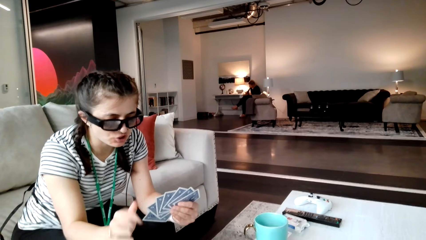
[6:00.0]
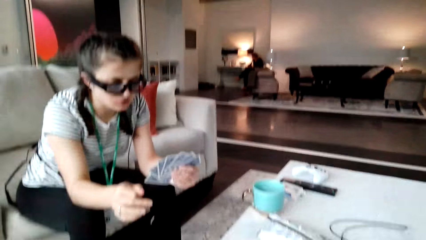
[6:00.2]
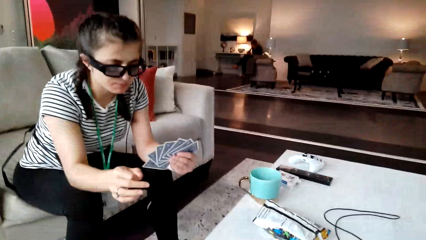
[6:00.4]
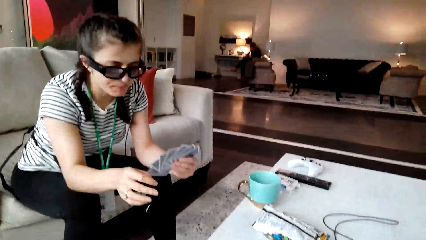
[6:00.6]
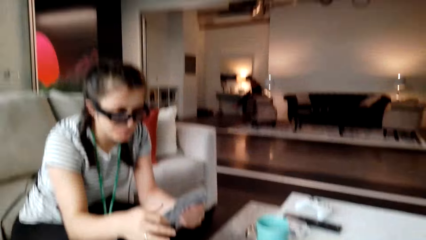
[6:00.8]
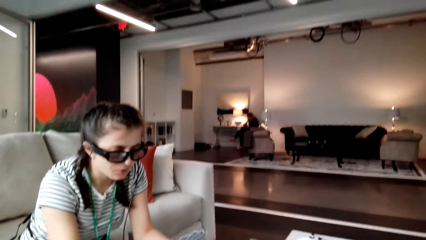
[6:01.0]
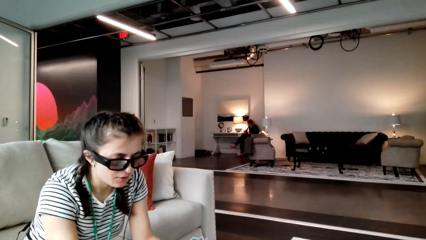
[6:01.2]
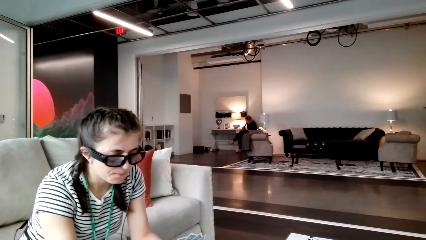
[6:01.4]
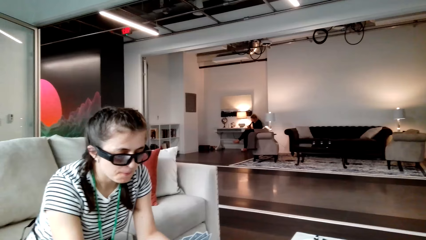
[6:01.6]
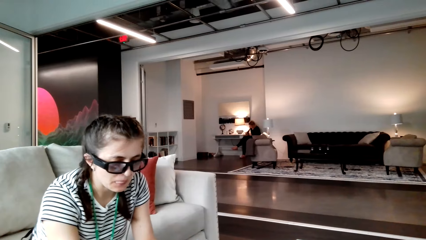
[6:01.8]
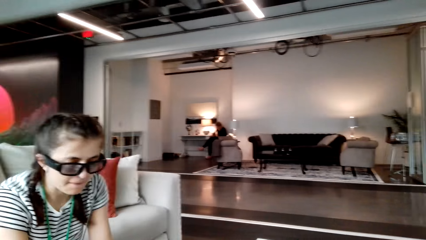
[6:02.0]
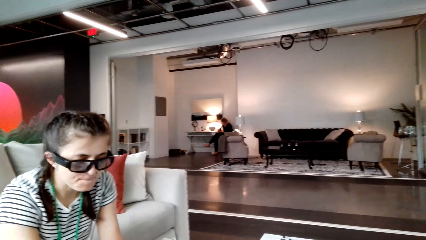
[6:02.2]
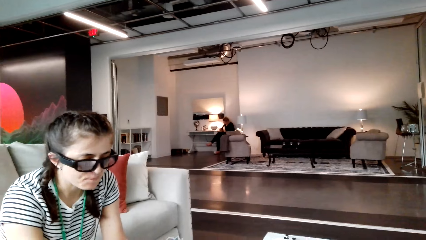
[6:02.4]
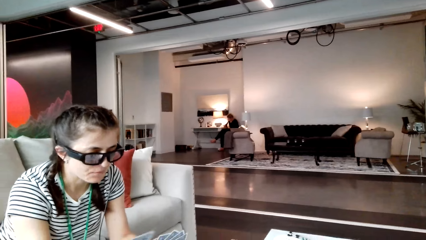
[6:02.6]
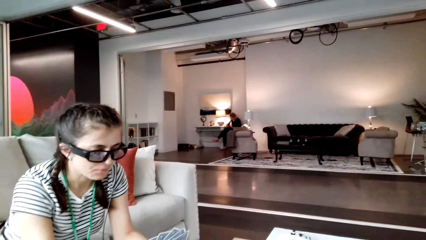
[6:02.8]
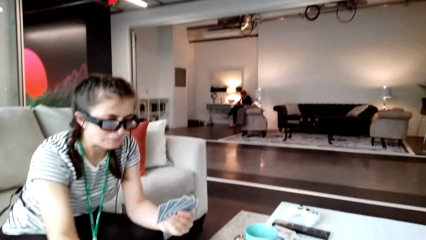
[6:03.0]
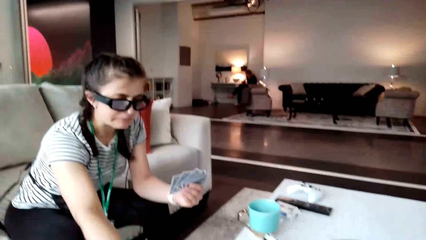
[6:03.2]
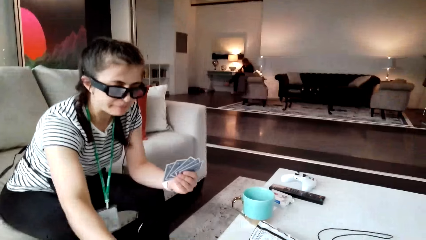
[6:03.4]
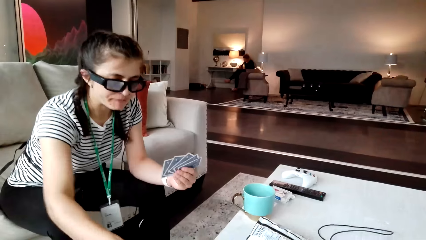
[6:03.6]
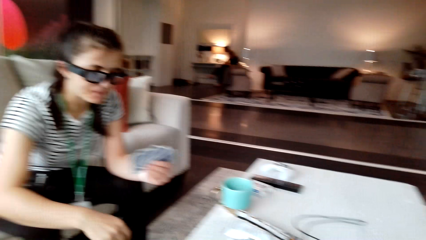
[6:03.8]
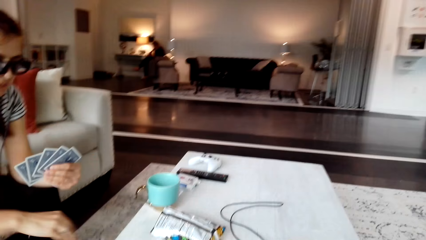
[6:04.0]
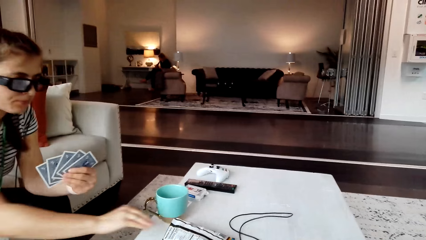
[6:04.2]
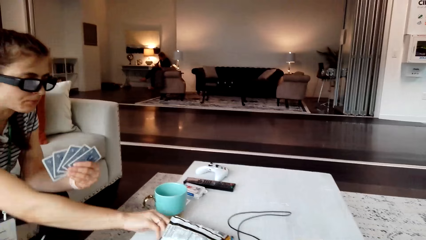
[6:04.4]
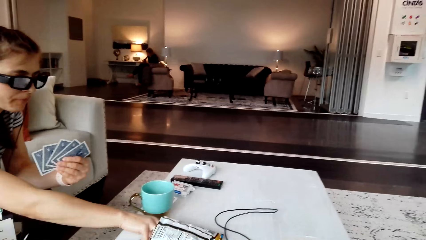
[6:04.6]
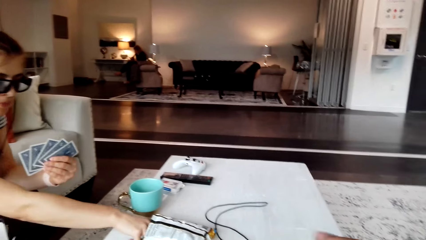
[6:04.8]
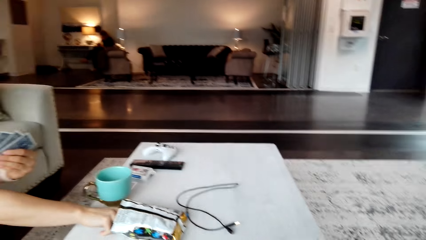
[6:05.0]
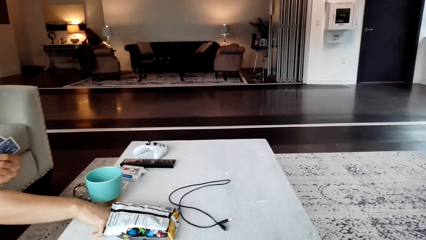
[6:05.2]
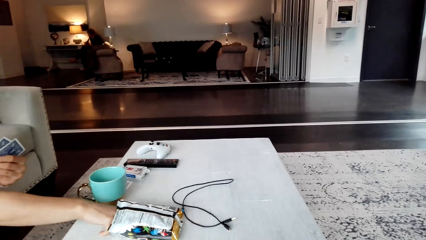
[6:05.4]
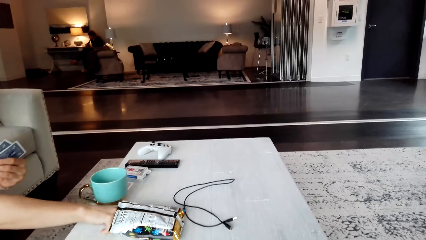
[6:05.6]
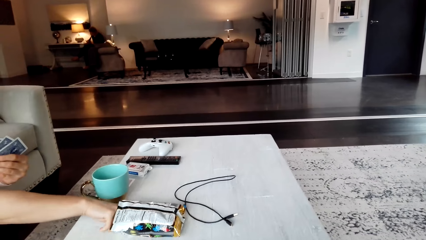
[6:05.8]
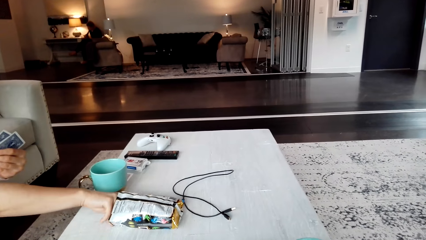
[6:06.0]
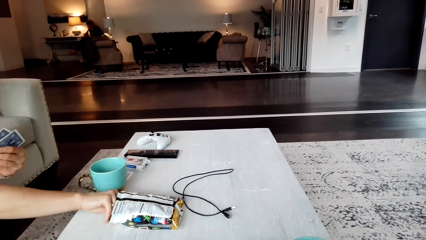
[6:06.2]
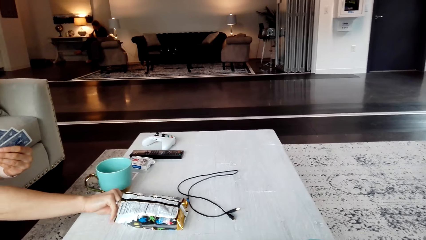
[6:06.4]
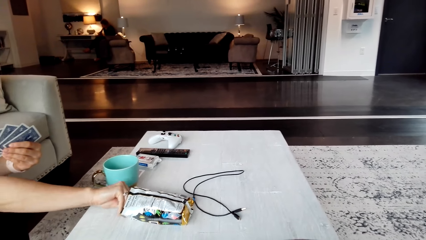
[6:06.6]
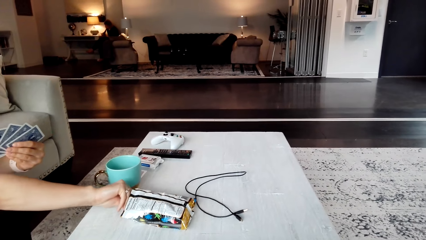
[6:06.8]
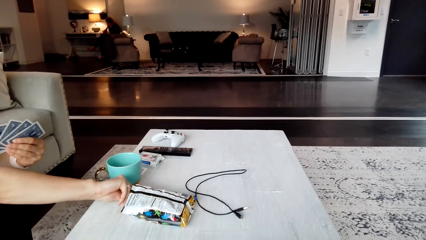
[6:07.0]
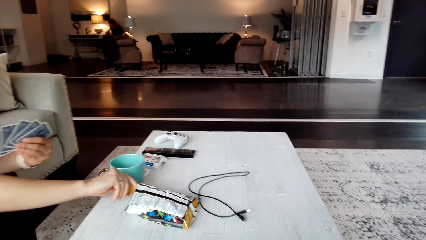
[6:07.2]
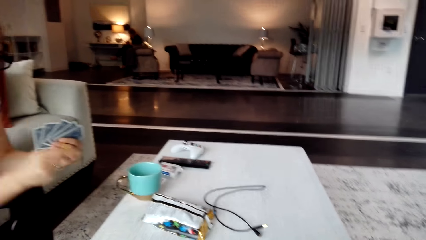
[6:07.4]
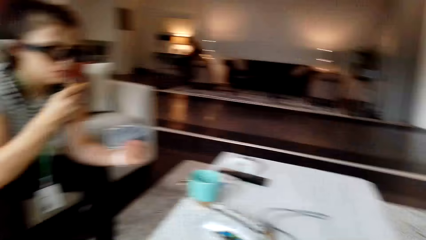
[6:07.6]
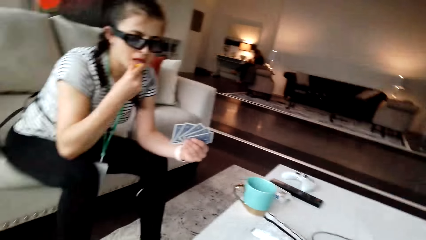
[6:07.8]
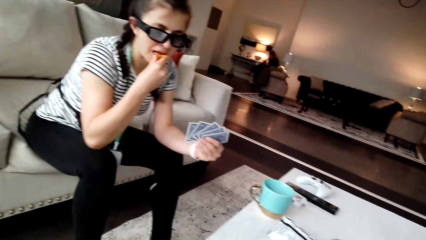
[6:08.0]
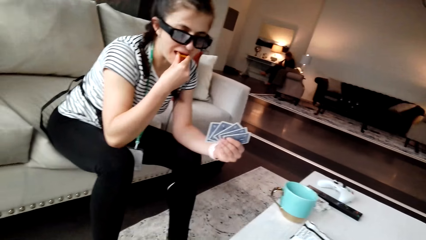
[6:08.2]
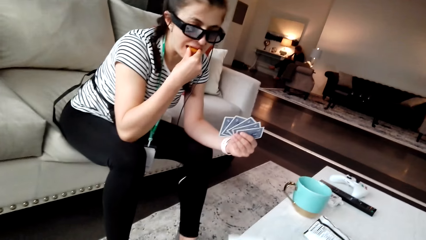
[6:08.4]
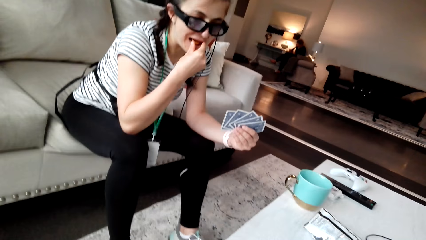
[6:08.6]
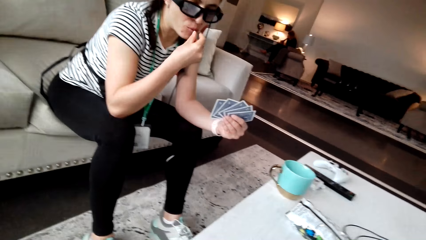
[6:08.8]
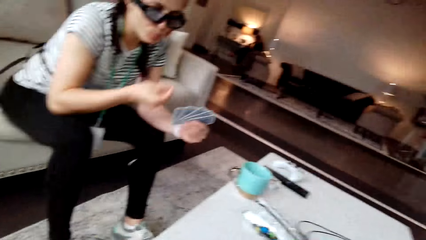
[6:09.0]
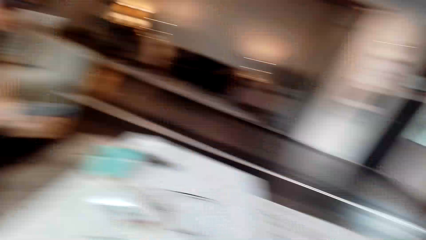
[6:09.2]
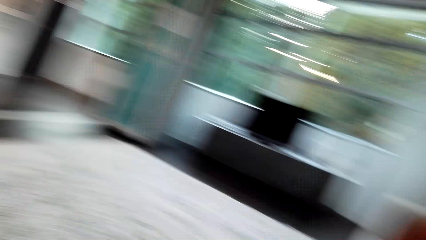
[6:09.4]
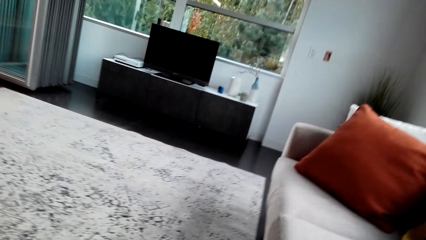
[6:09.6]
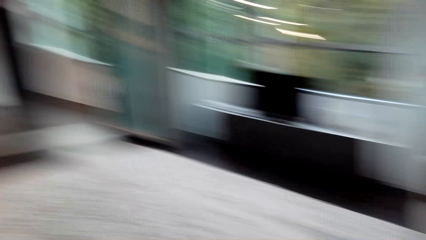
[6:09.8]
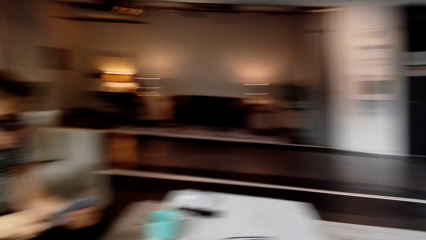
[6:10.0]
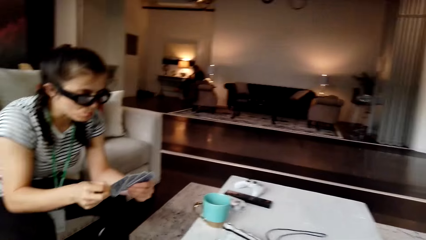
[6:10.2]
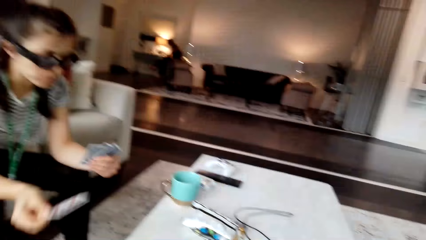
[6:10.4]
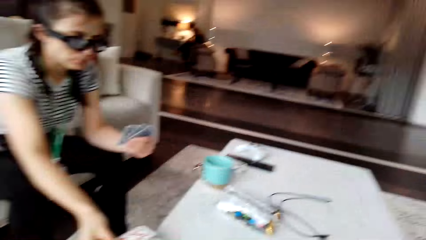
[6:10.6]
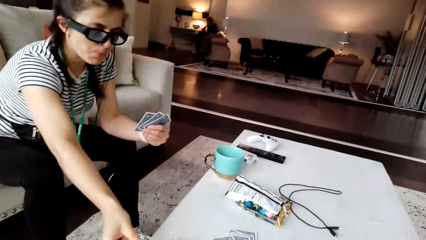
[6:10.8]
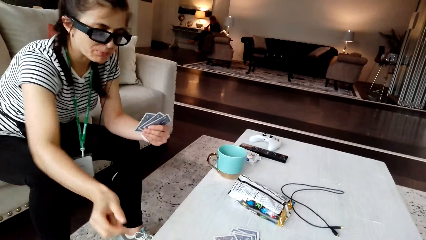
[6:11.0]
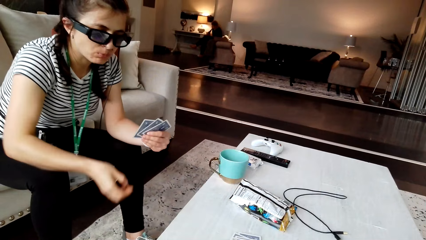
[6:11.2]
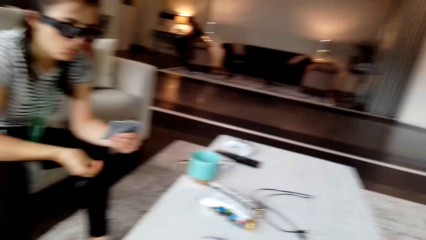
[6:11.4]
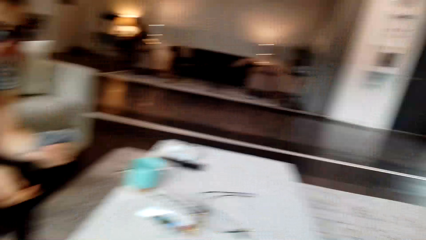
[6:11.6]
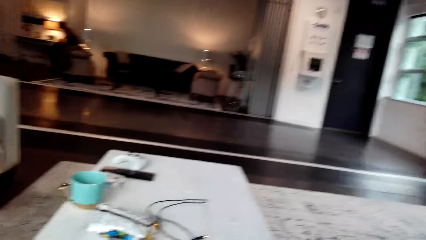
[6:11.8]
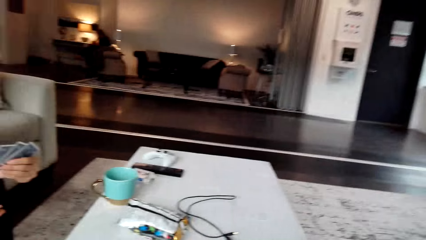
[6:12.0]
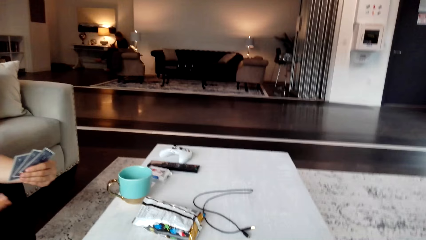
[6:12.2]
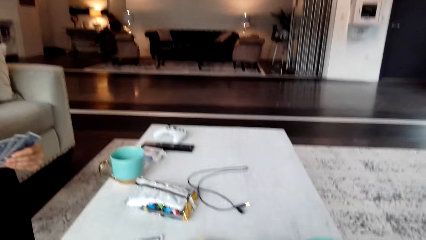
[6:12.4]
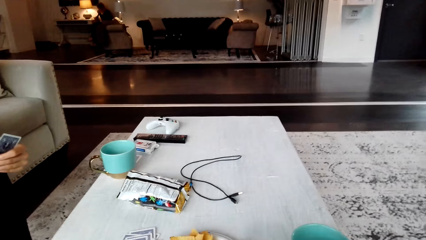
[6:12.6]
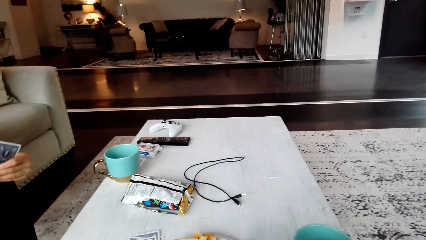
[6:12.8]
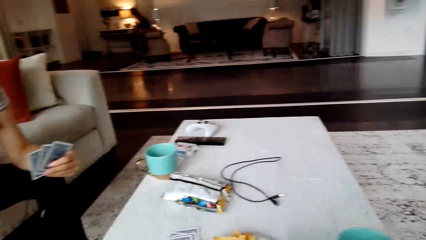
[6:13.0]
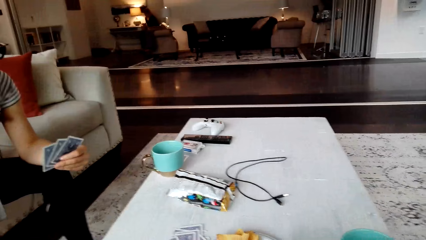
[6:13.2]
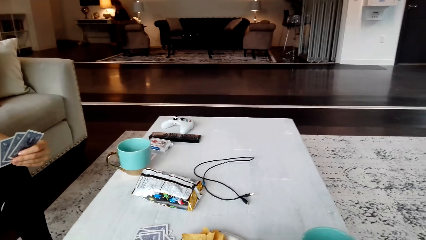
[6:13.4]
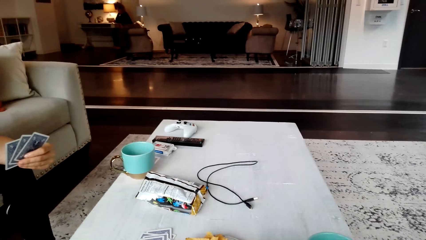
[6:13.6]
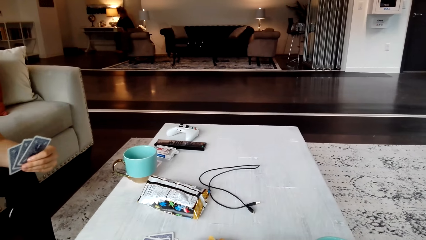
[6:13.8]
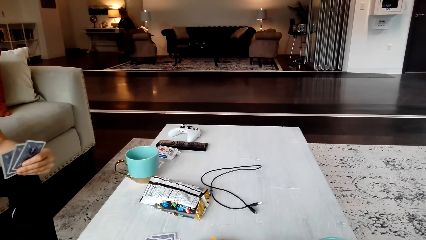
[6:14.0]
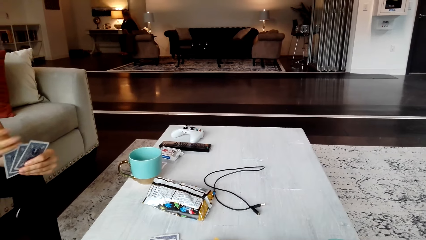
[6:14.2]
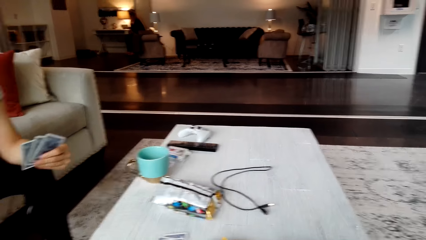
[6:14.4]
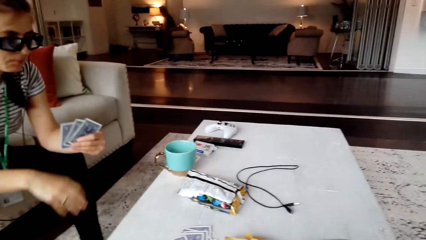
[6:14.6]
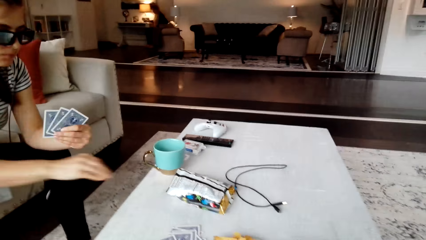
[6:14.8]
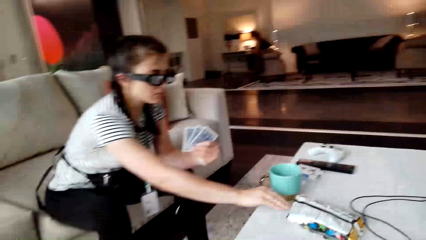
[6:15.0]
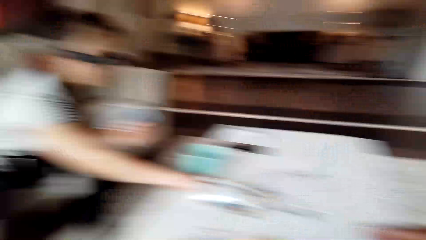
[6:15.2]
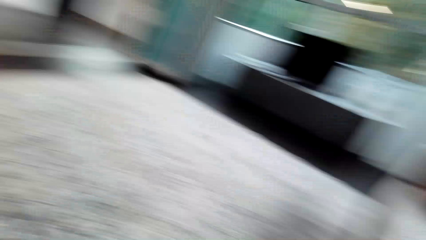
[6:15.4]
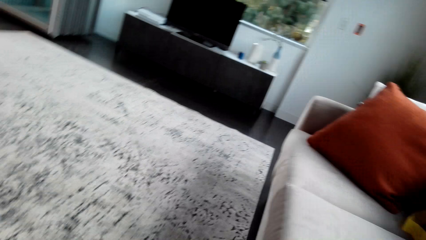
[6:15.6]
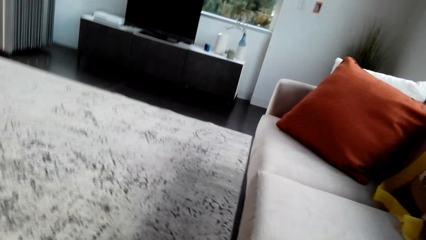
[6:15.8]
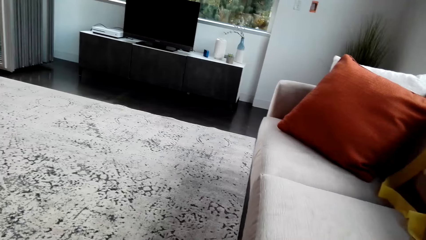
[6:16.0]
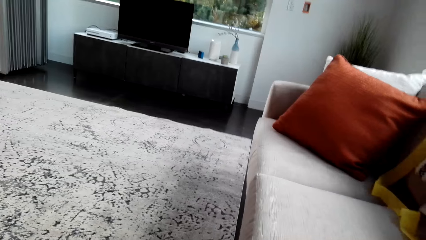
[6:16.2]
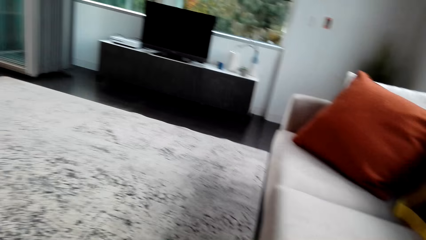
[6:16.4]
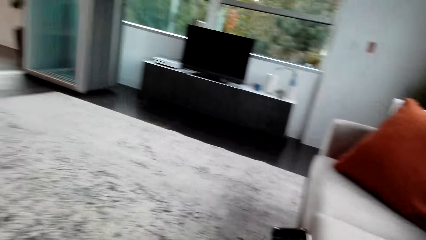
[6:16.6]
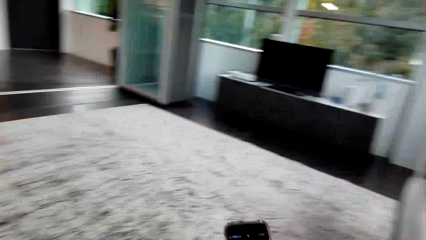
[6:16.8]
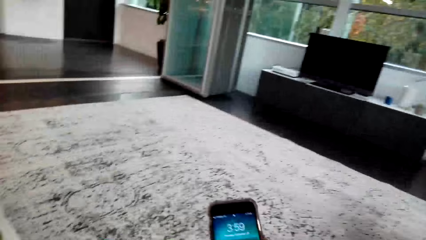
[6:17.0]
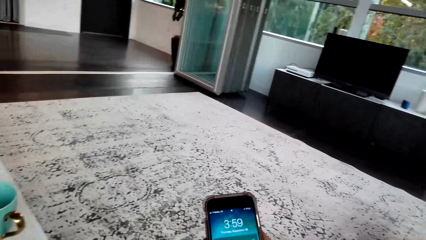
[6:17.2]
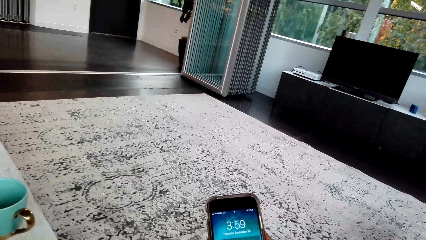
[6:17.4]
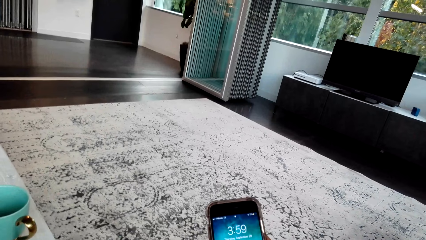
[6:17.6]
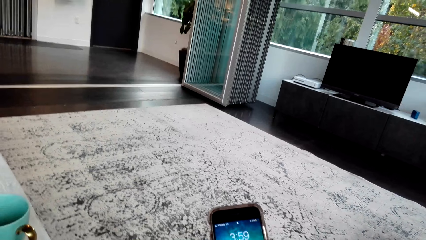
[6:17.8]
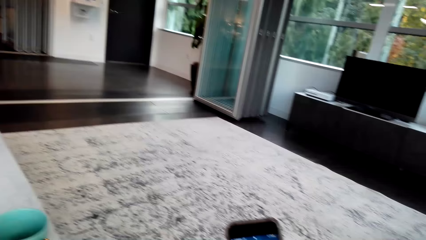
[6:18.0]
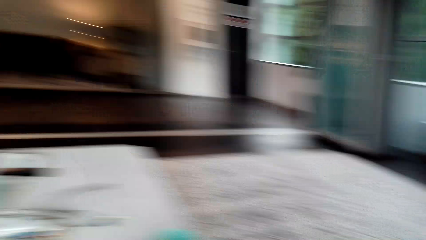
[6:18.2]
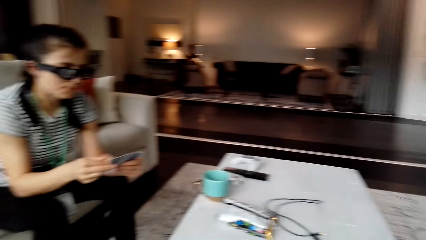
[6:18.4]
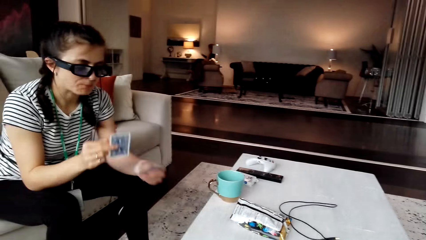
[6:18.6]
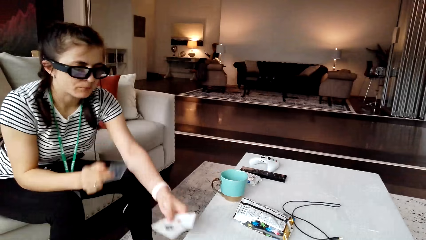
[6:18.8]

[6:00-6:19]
The woman puts a card on the table. She removes crisps from the packet and eats the crisps. The camera wearer looks around the house. The woman takes the card and puts the card on the table. The camera wearer looks around. They look at the table. The woman takes a snack. The camera wearer looks around the house. They pick up a phone, use the phone, and look at the phone.
